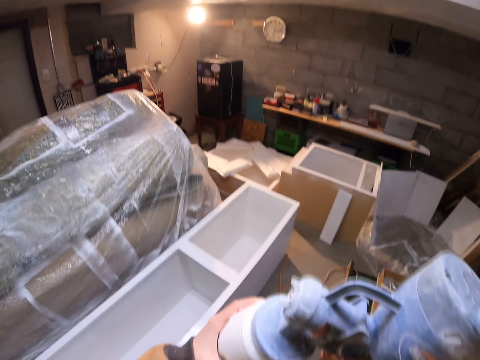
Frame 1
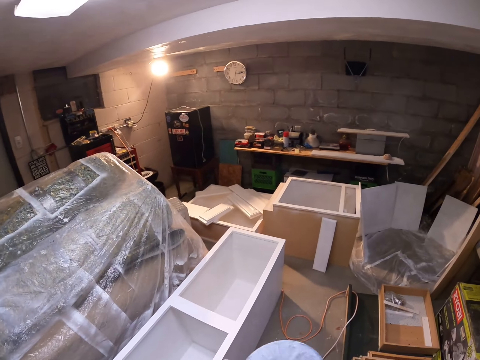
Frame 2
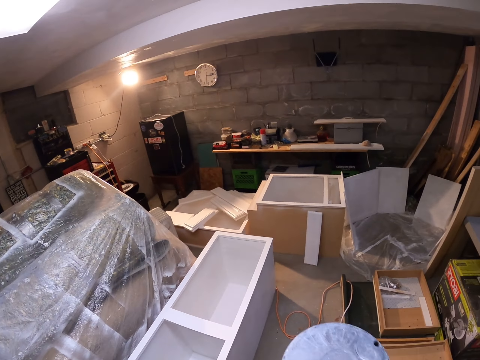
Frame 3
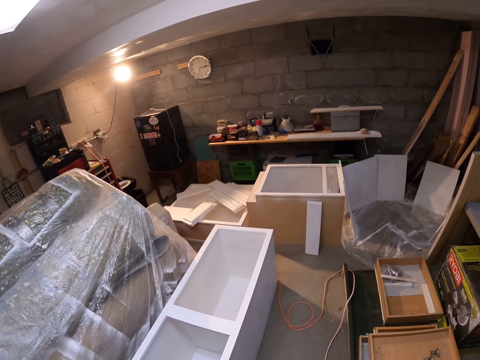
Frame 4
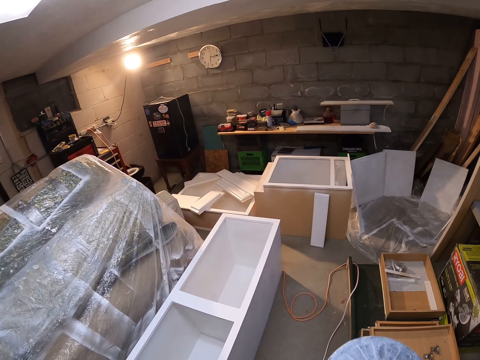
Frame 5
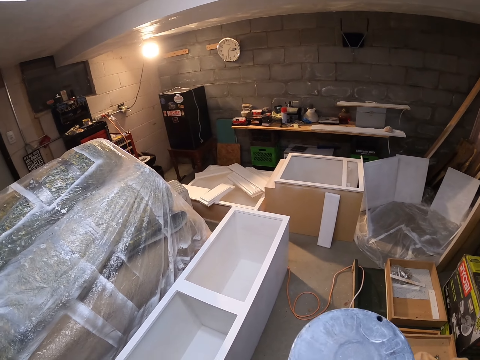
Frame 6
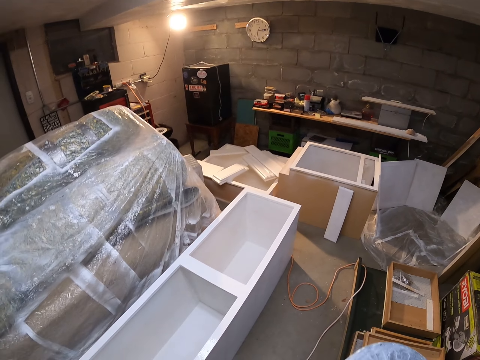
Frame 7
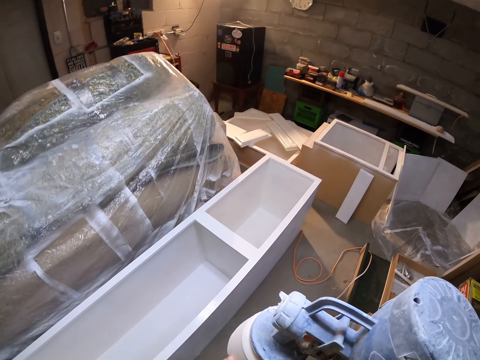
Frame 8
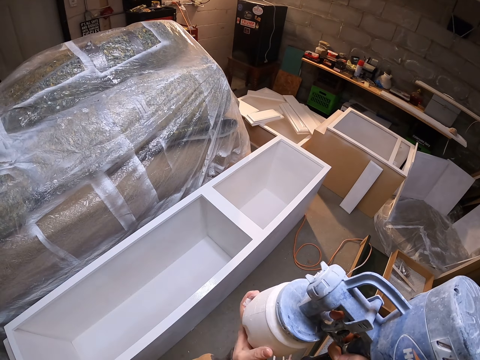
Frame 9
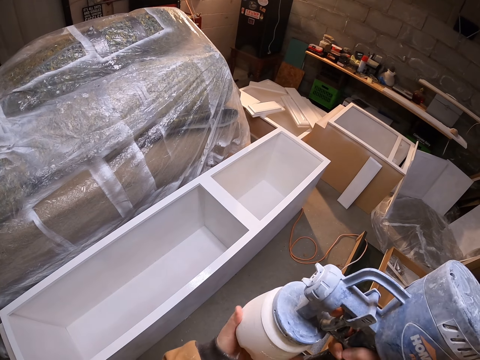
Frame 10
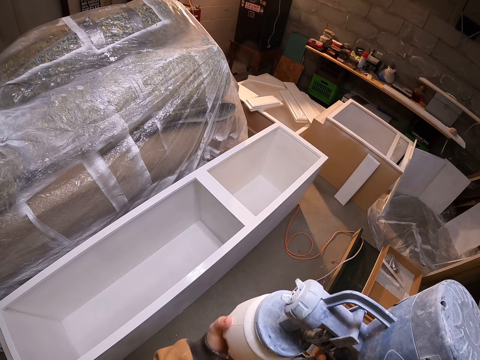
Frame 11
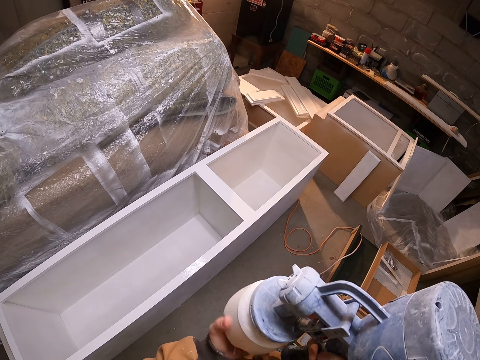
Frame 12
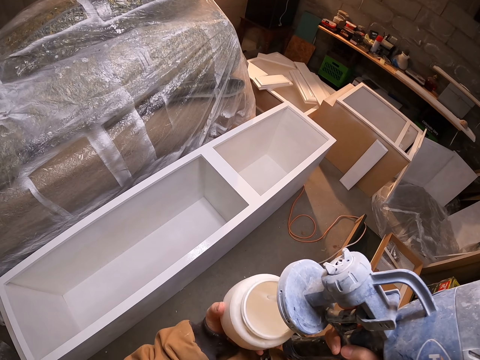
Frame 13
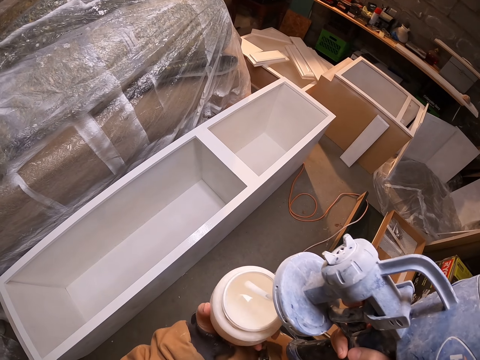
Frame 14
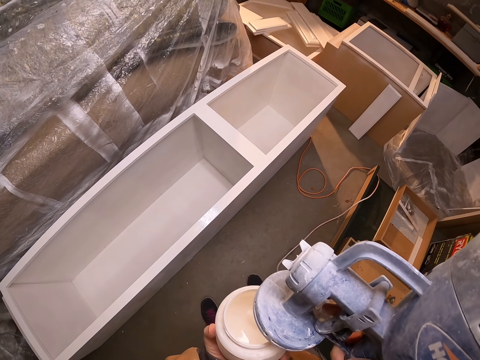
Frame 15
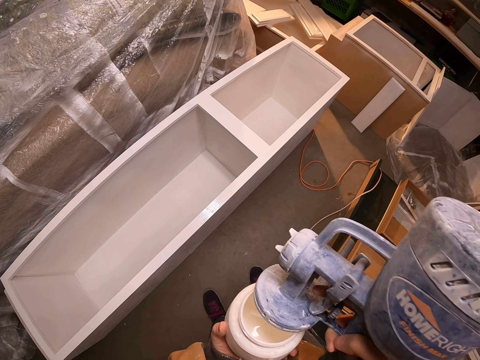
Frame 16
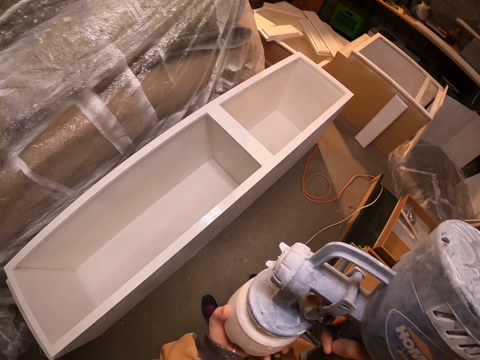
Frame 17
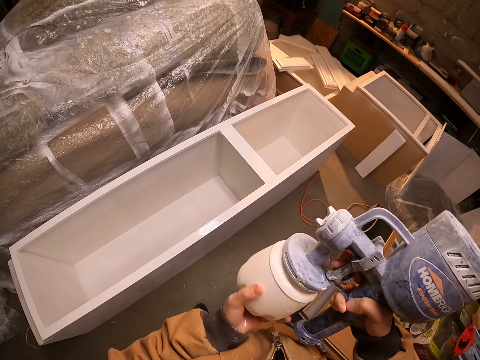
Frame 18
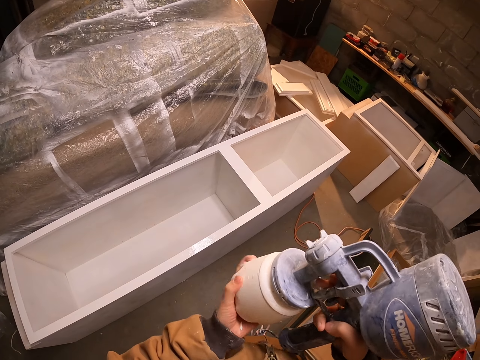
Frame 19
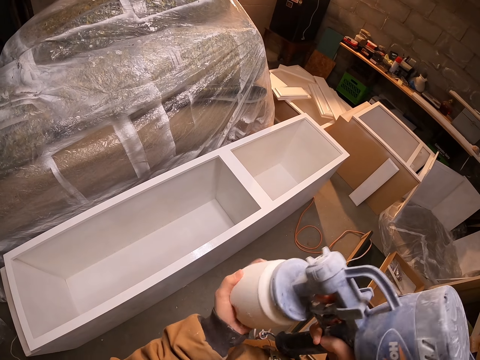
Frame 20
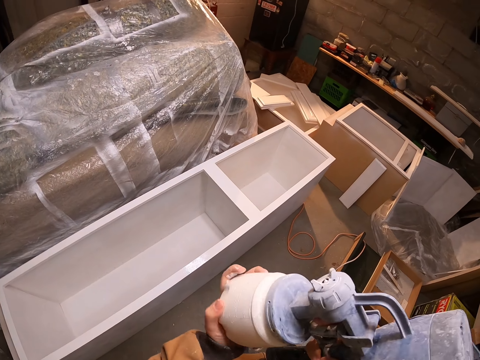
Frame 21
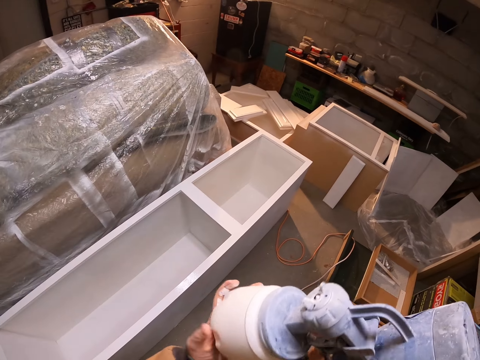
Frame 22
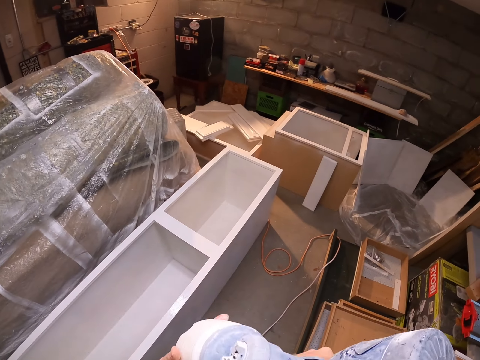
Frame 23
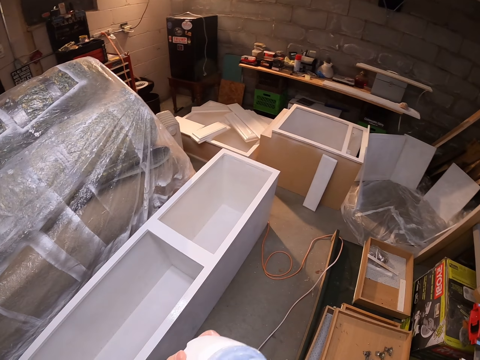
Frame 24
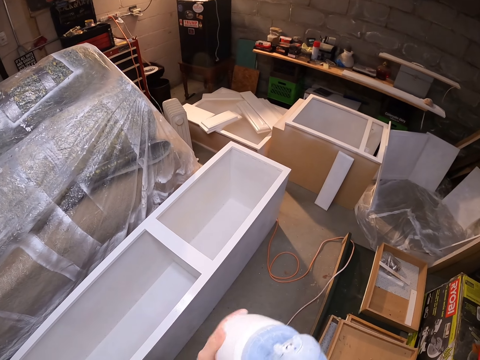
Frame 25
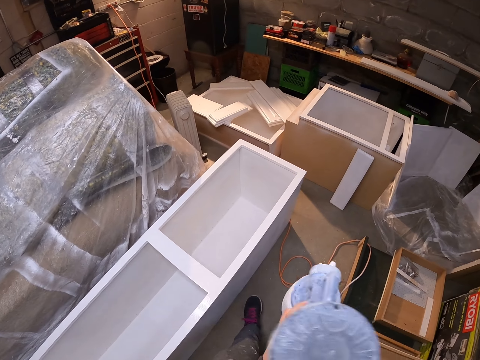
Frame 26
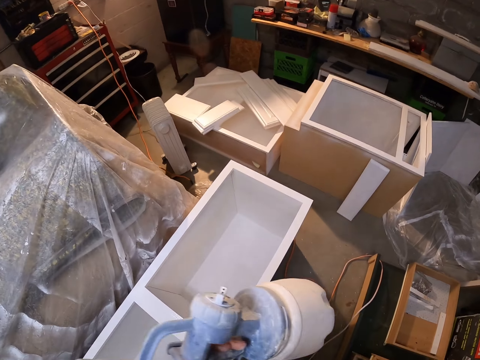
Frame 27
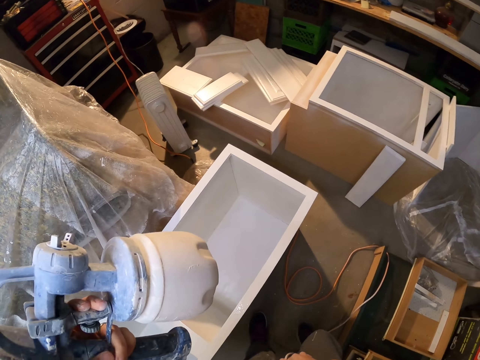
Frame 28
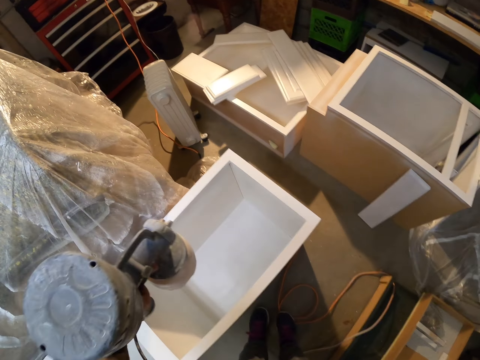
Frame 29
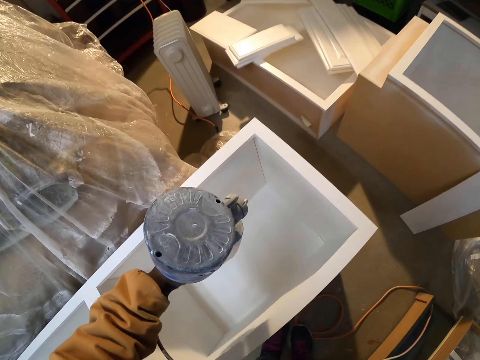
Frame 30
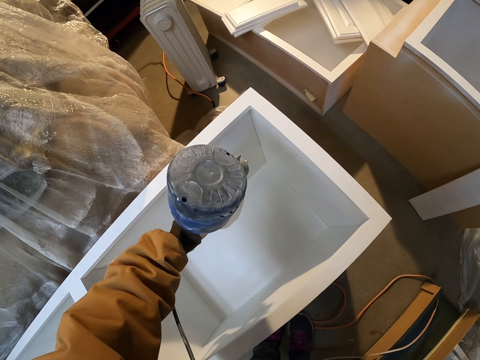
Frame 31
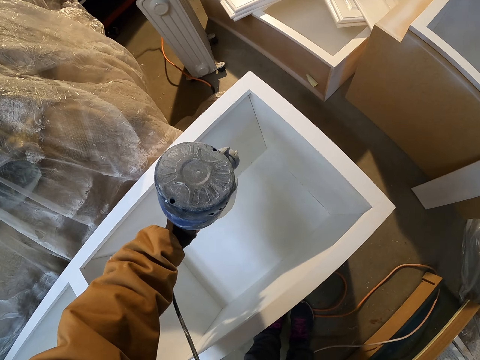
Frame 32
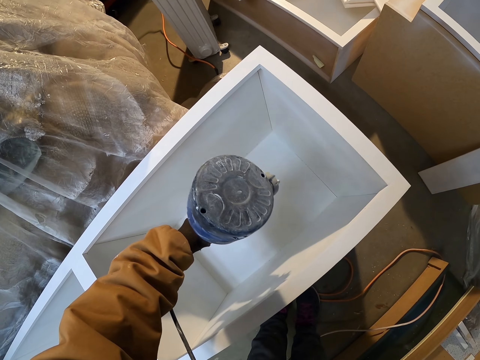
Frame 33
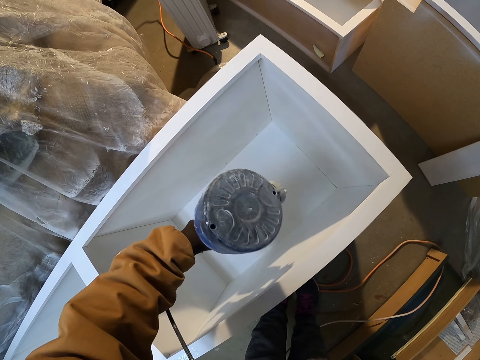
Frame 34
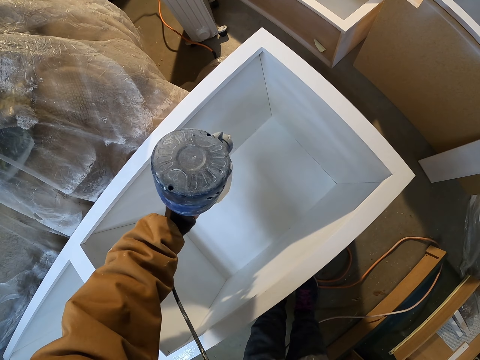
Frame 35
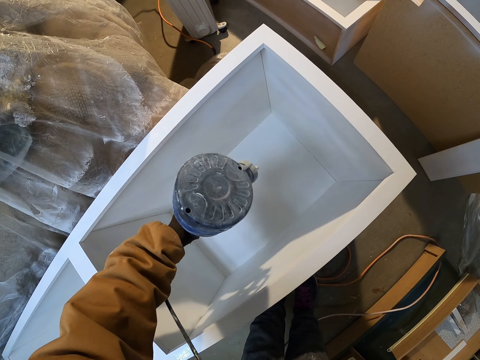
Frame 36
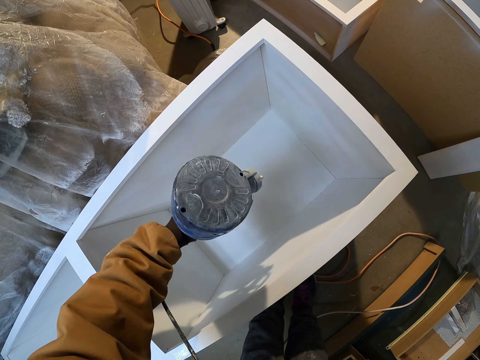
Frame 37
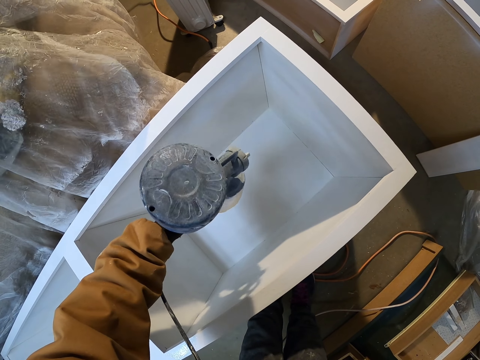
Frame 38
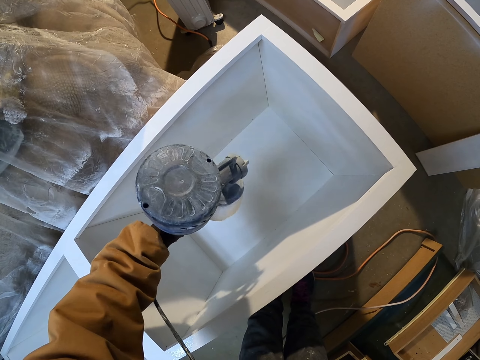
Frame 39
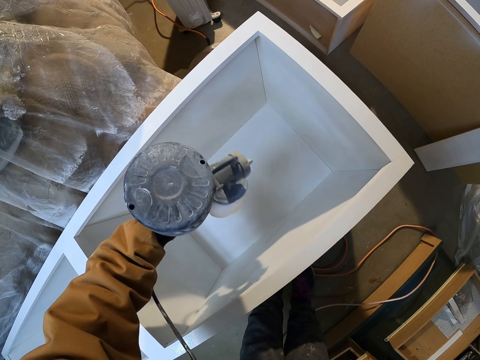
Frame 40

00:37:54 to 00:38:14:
The camera wearer shakes the paint sprayer gun. They open the paint pot or container, look at the container and close the container. They spray the structure with the paint spray gun.

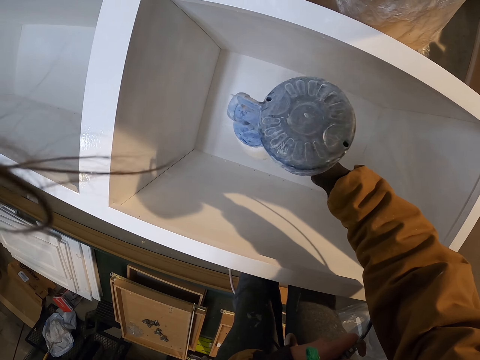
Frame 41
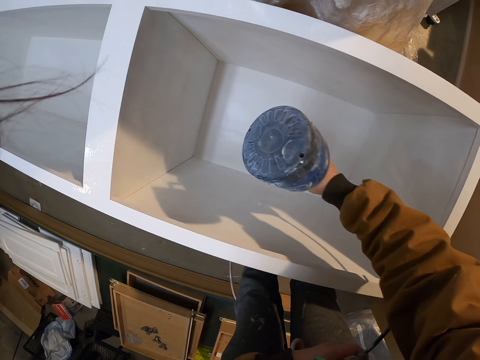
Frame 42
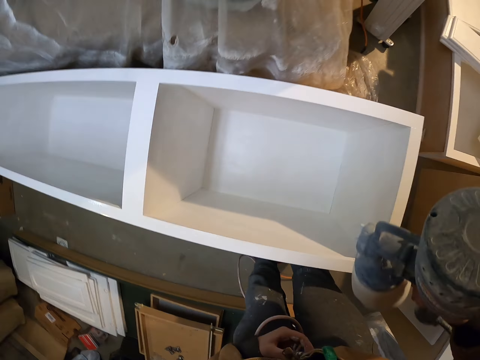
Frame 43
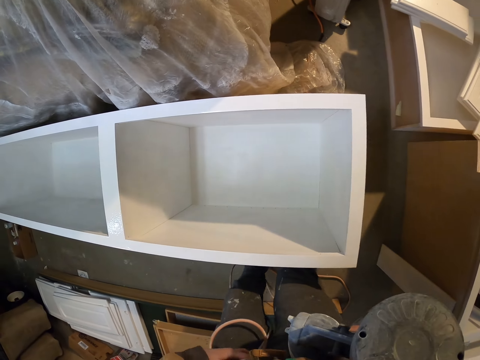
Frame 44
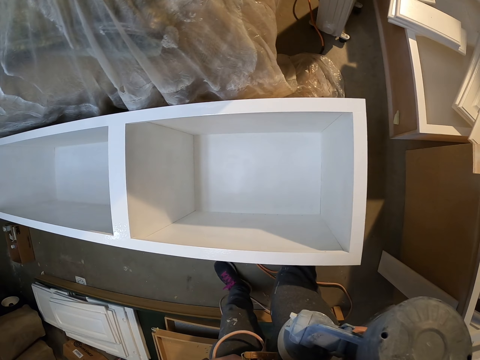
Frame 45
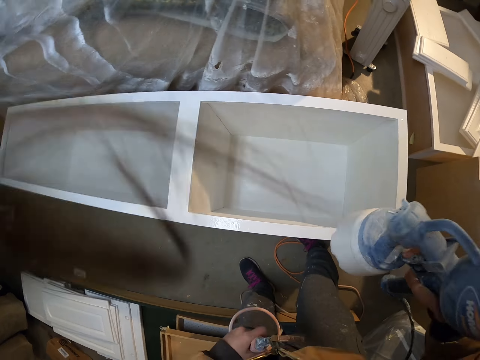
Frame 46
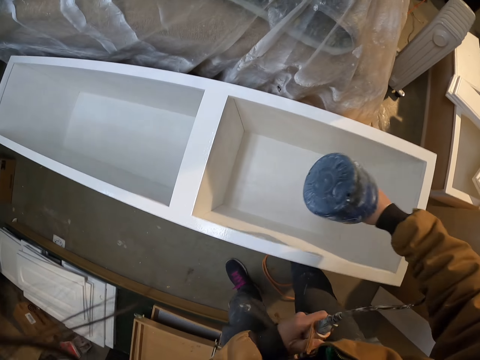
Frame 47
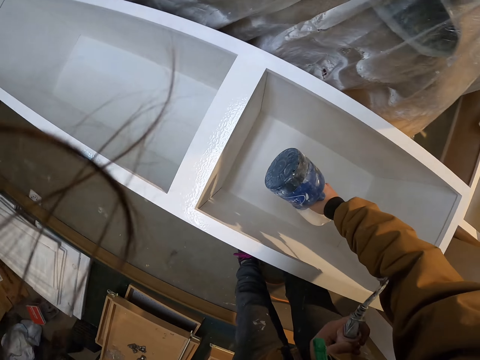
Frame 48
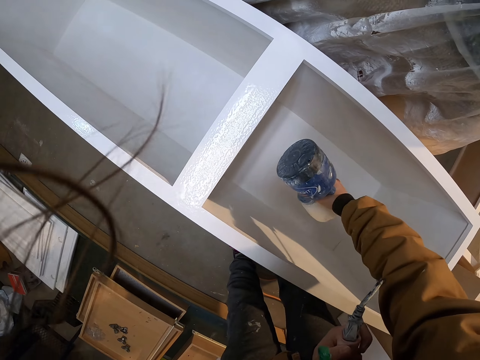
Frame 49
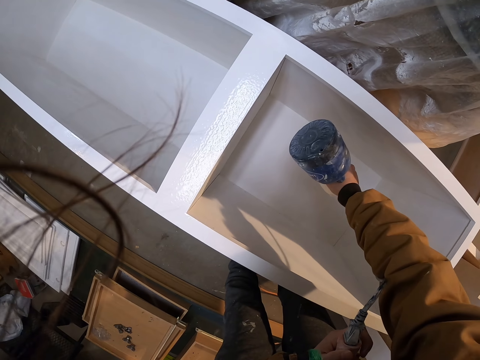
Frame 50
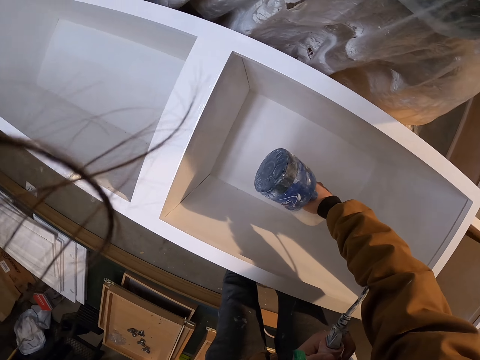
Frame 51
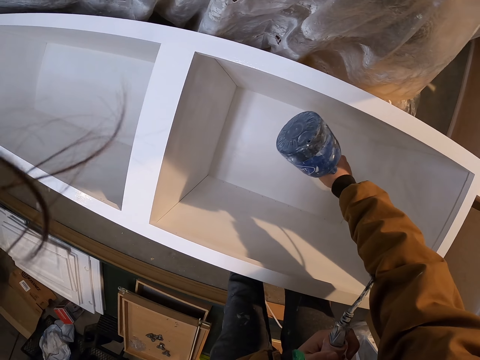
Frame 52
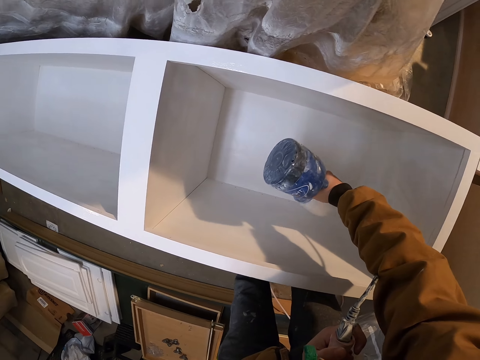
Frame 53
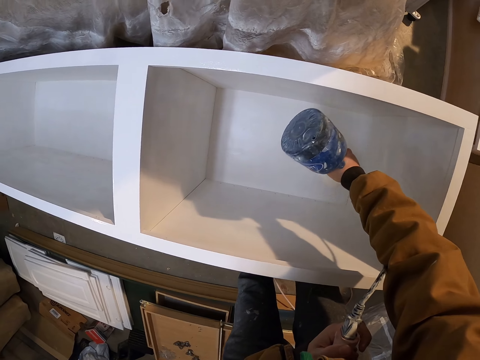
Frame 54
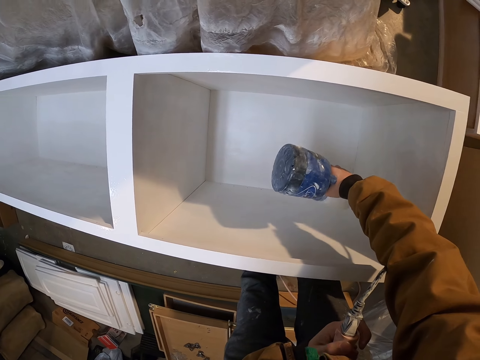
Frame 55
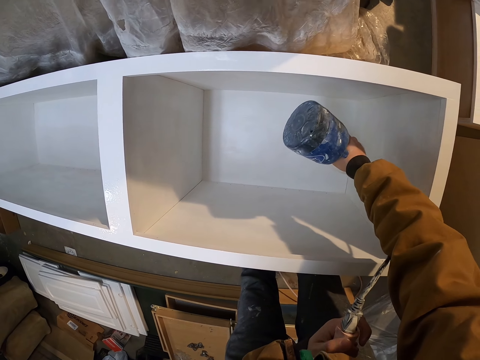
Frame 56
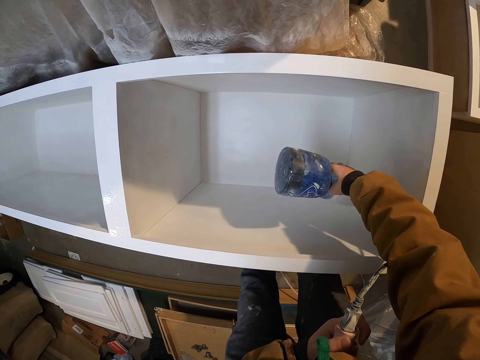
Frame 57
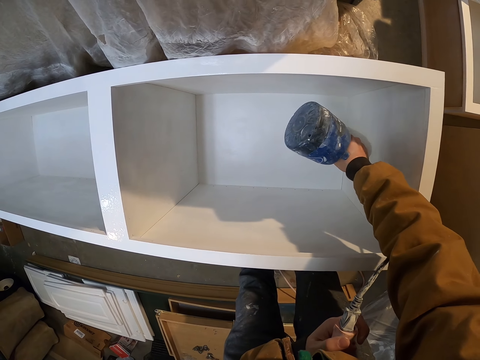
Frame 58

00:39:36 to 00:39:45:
The camera wearer examines the board. They spray the board.
